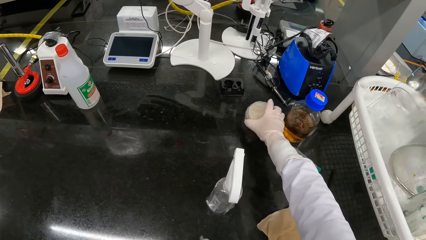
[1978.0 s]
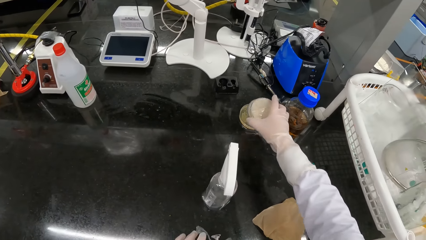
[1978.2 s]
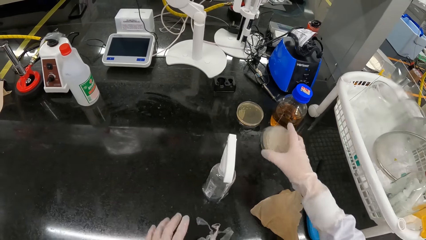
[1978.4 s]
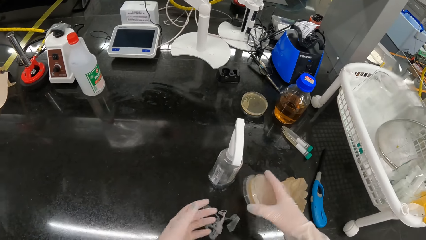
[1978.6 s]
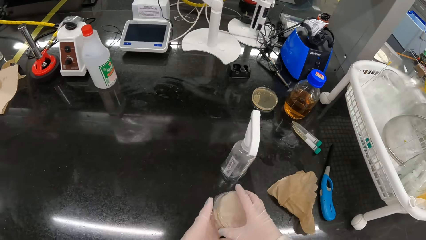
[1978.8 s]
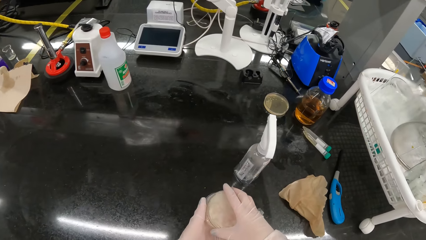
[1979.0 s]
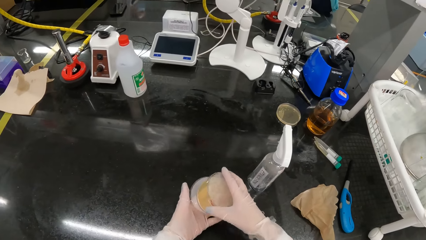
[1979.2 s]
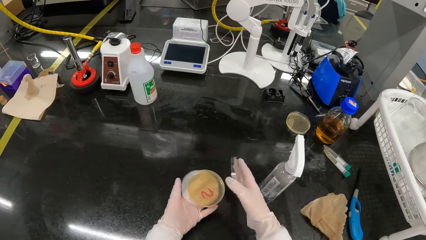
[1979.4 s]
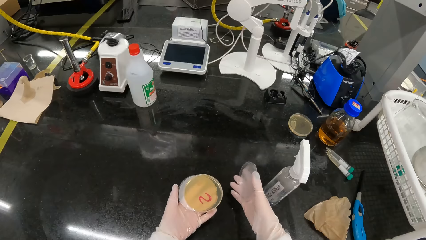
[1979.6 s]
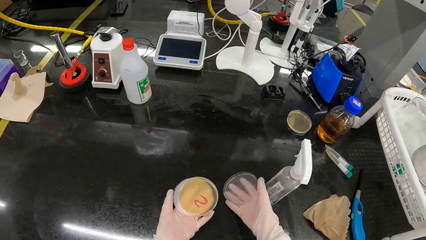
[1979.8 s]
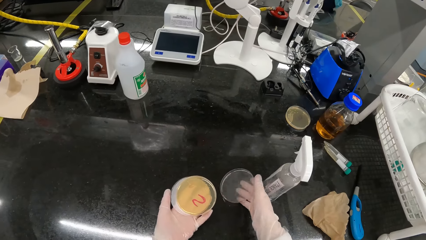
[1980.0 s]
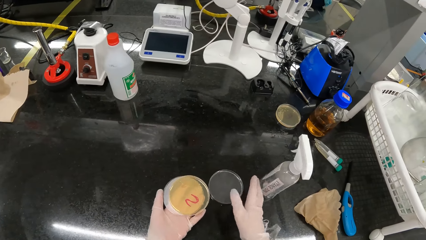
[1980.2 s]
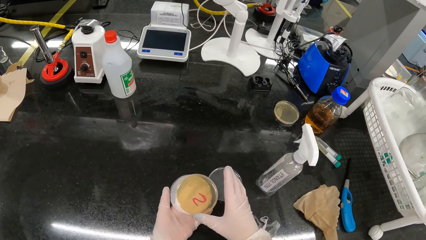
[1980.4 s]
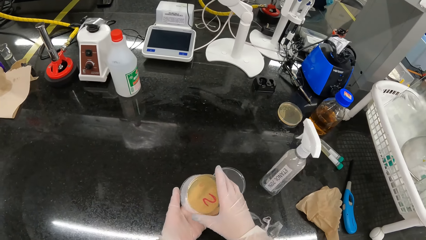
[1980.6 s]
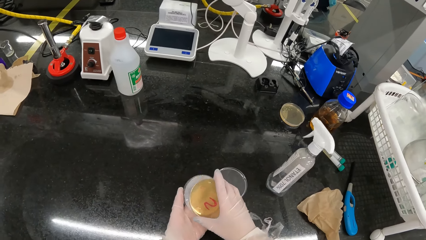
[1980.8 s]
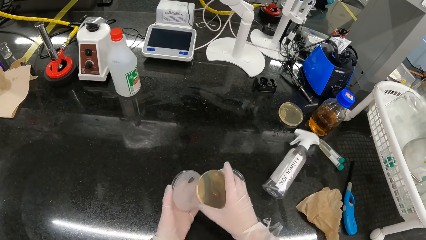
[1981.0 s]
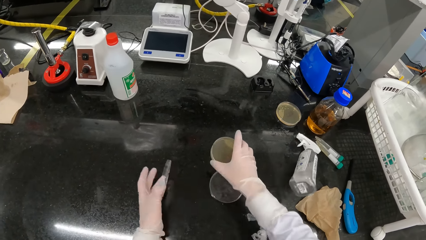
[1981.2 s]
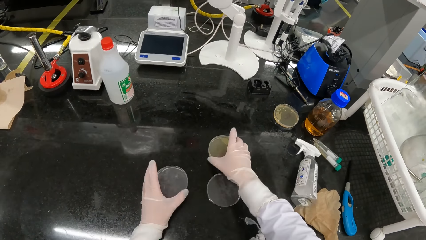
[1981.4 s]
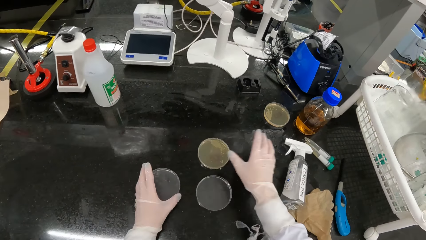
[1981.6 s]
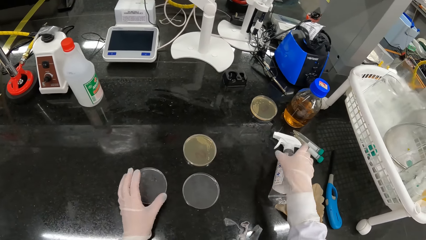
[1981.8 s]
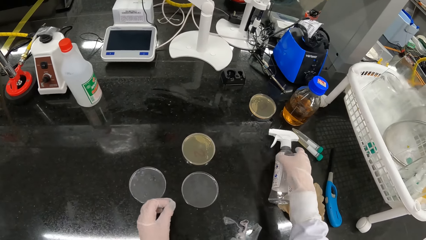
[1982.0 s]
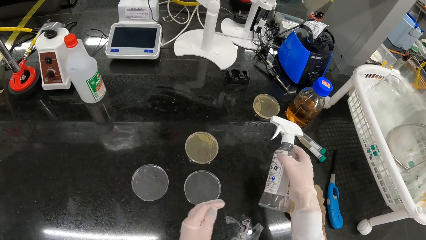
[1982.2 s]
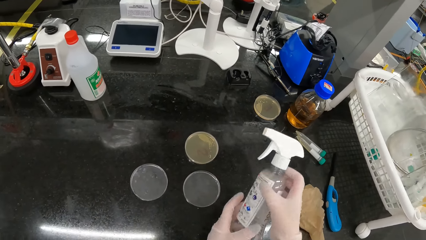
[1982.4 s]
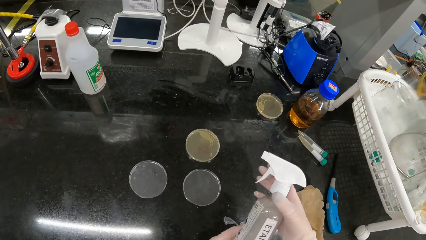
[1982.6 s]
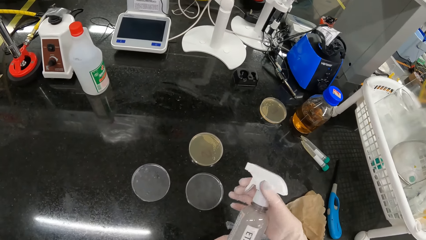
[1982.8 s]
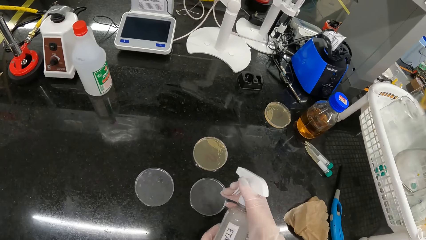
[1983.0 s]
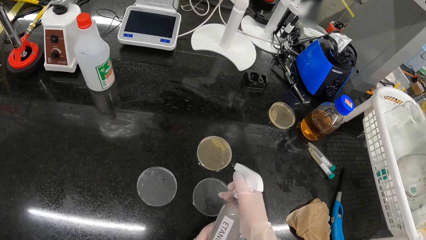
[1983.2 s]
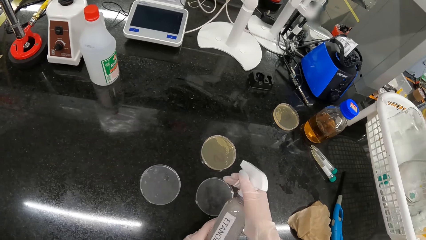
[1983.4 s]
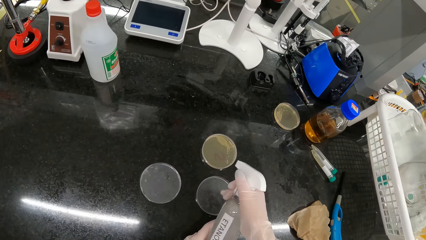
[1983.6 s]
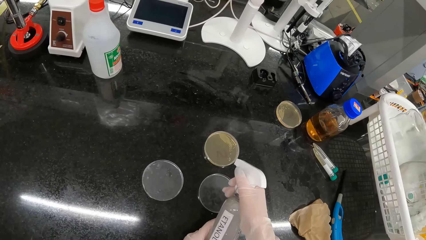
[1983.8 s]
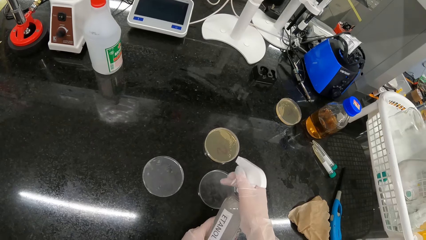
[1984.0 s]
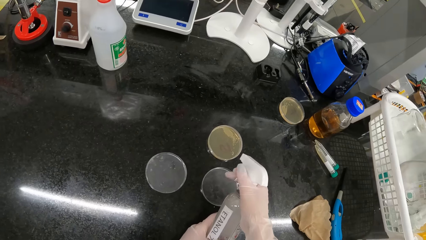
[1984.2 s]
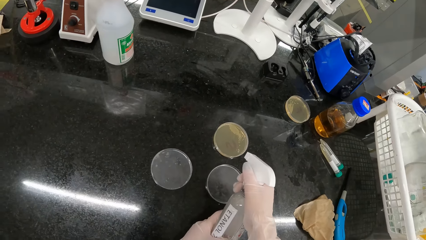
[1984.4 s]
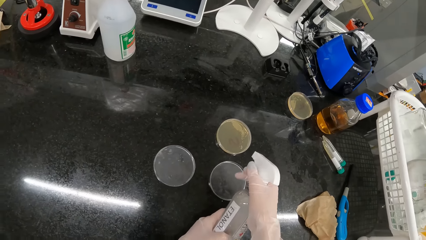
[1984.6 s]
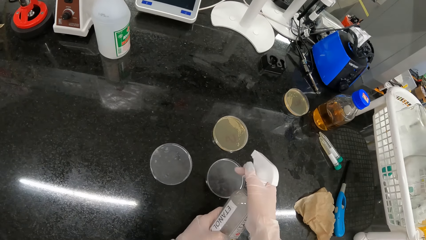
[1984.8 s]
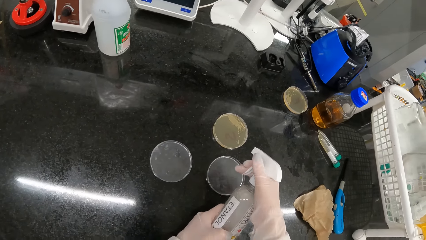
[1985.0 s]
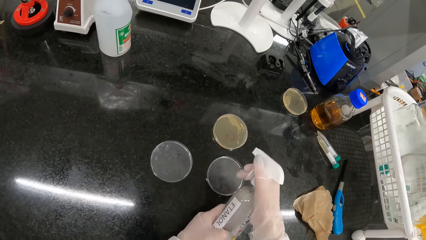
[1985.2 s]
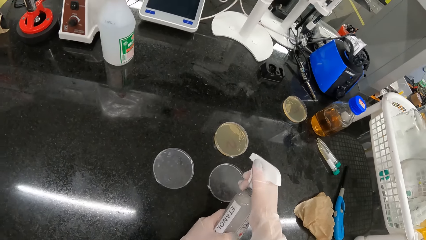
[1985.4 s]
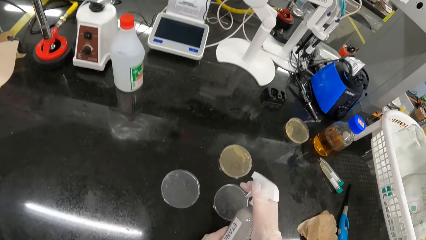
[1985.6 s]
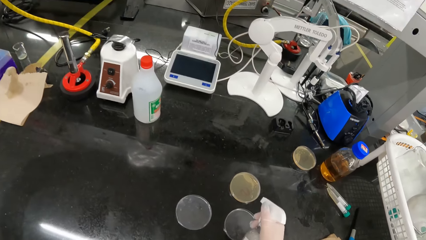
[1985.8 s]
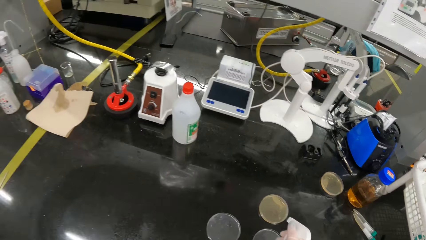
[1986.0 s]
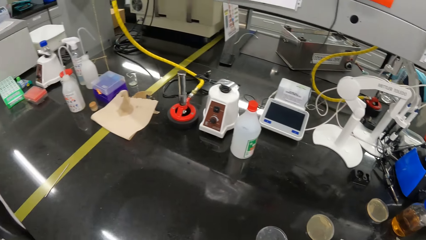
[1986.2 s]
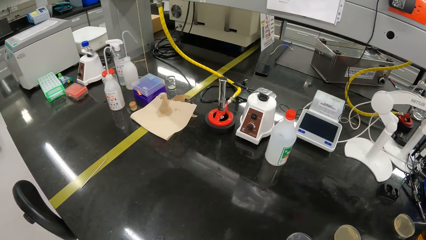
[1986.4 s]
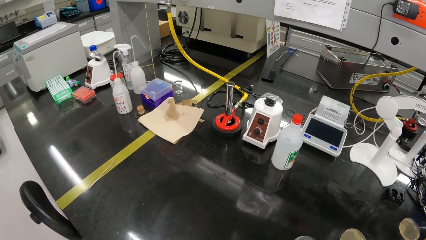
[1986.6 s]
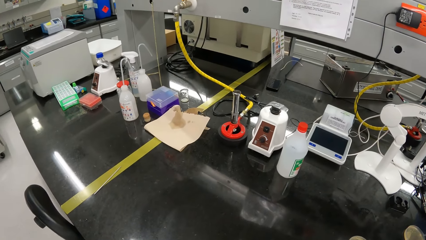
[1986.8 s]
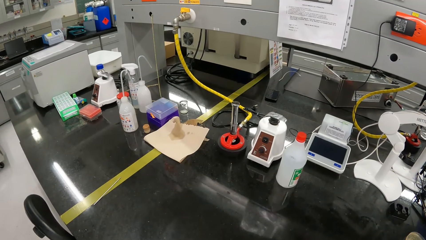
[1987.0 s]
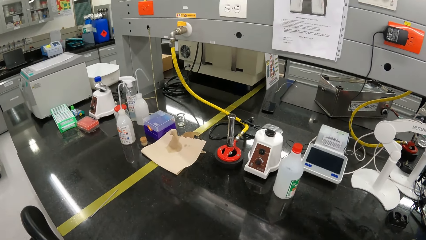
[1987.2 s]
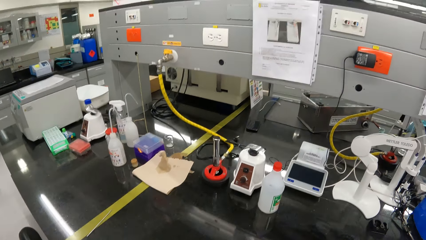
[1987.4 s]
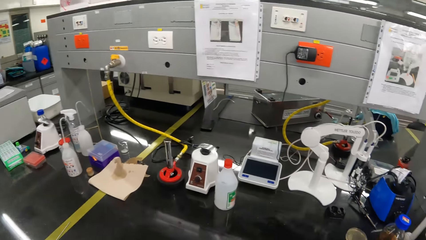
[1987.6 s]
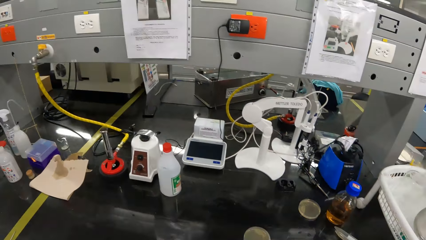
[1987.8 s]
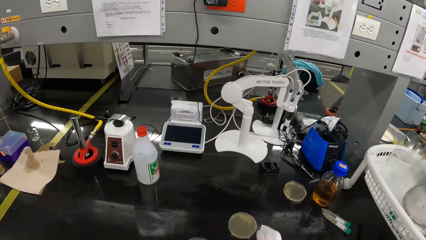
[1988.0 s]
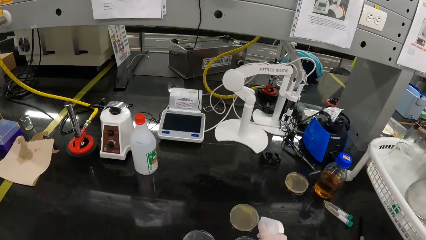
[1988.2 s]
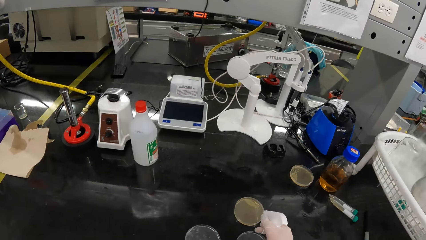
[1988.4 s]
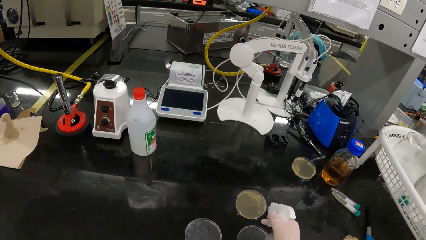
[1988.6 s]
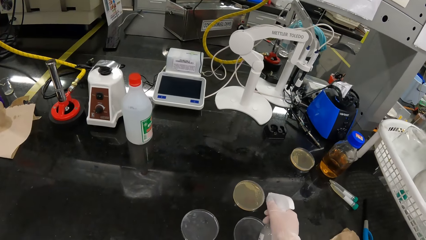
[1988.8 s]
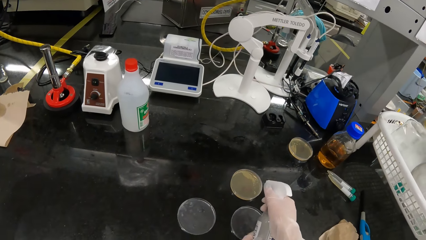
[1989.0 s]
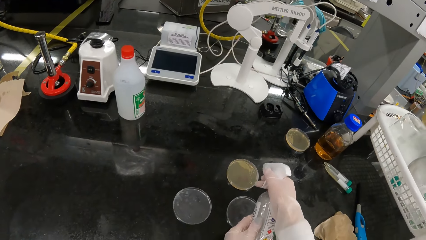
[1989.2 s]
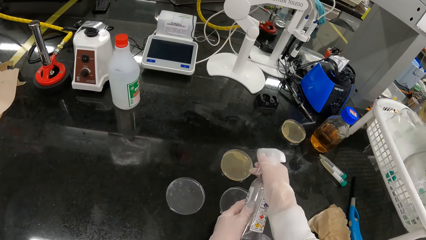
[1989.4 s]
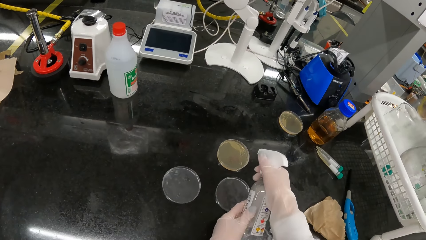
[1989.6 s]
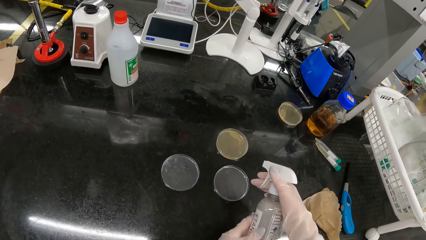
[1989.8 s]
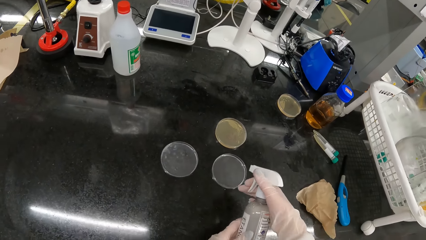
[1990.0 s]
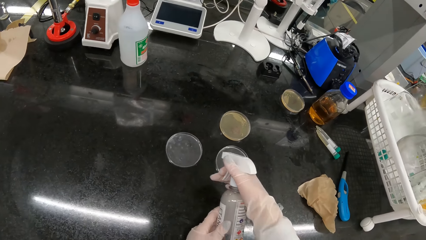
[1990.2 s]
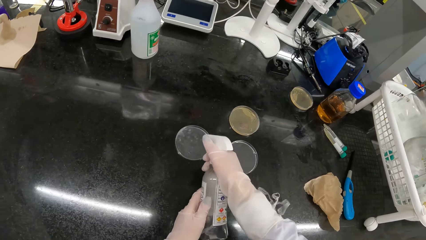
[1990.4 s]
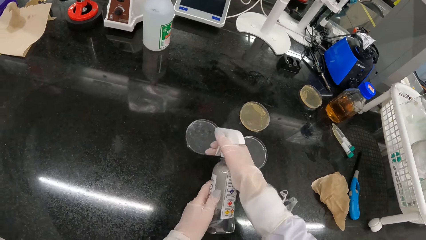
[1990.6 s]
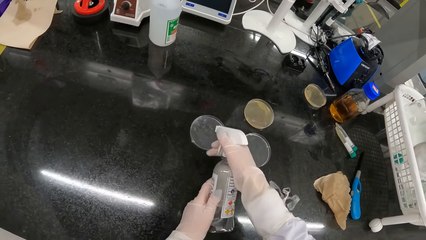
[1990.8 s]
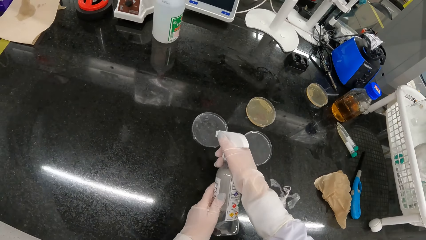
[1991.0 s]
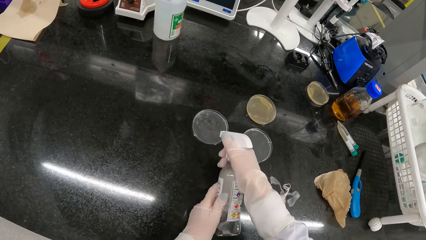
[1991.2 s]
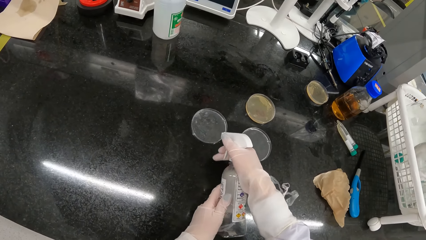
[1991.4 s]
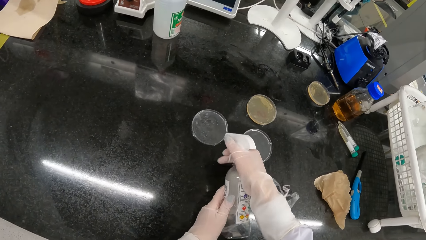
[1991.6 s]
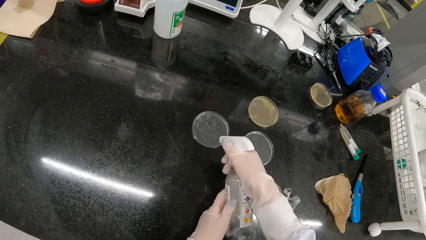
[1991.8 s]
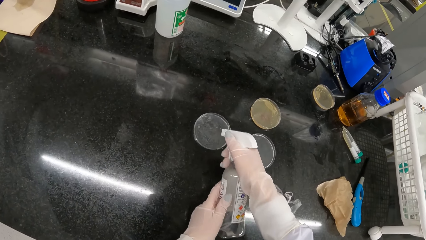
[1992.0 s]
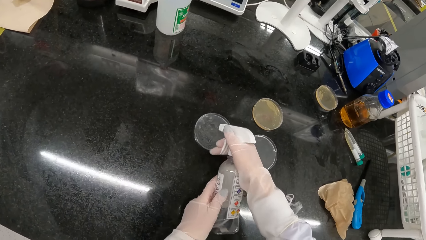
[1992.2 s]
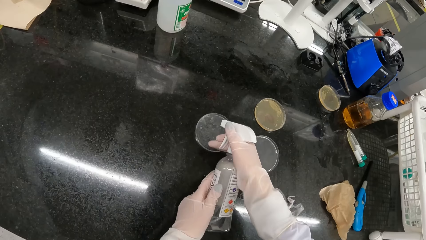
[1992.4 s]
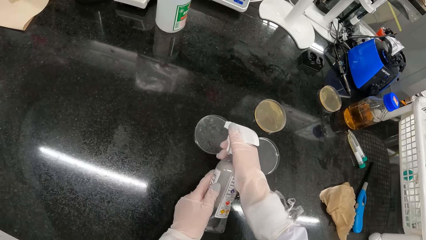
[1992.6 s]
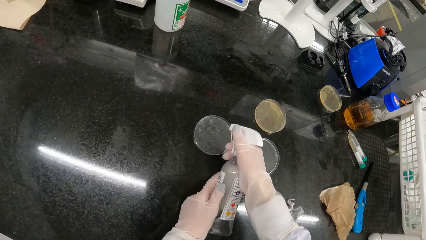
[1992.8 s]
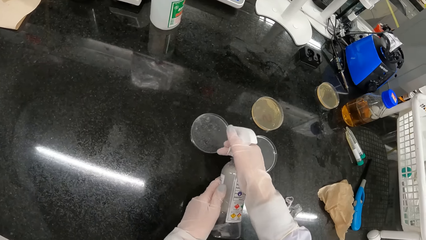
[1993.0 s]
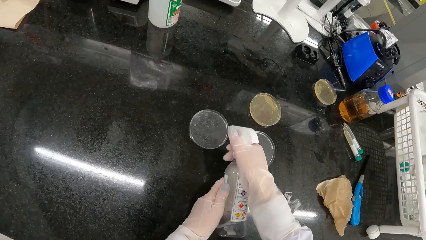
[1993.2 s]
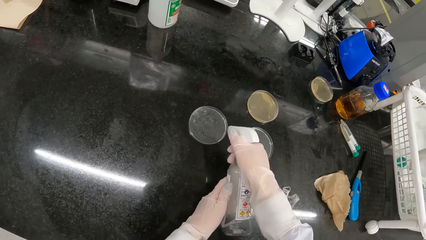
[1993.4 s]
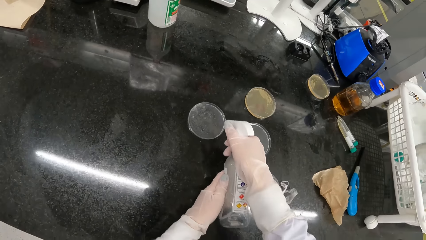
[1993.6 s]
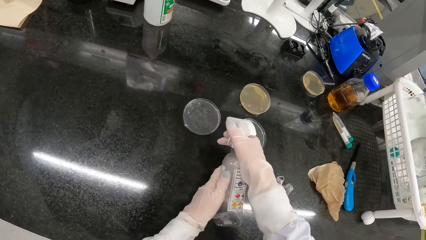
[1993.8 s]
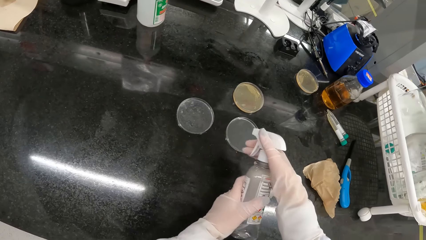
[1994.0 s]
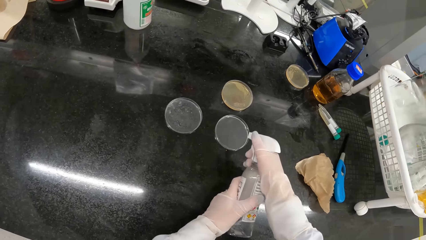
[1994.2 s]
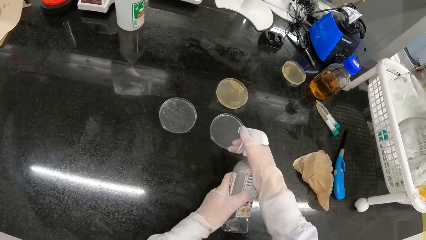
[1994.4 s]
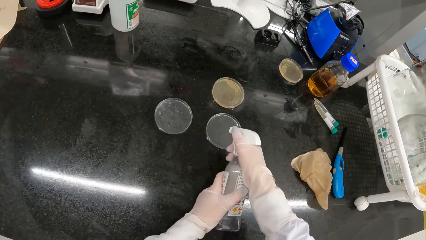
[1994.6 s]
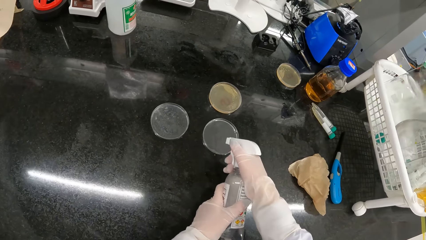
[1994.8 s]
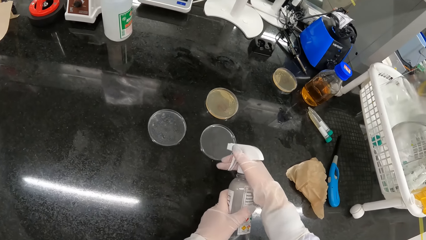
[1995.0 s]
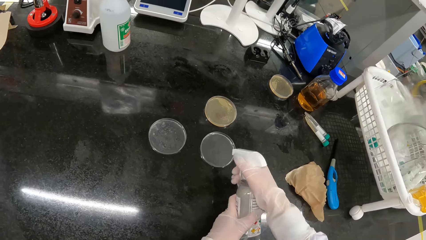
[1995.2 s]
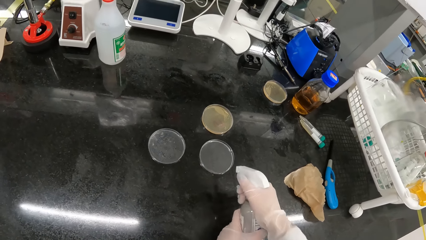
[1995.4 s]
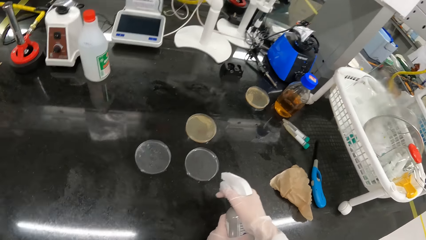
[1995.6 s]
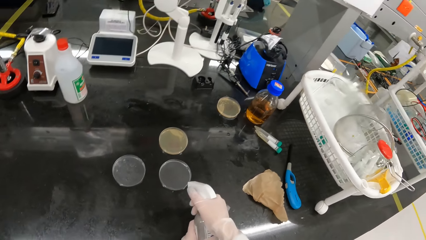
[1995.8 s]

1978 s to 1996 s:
The camera wearer holds the petri dishes with both gloved hands. She drops a petri dish on the table with her right gloved hand. She picks up a petri dish from her left gloved hand with her right gloved hand. She drops the petri dish on the table with her right gloved hand. She drops the petri dish on the table with her left gloved hand. She picks up the bottle of sanitizer from the table with her right gloved hand. She holds the bottle of sanitizer with both gloved hands. She sprays sanitizer on the petri dish with the bottle in both gloved hands. She looks around. She sprays sanitizer on the petri dish with the bottle in both gloved hands. She does so again.
